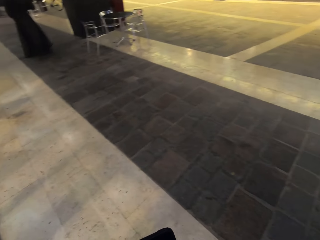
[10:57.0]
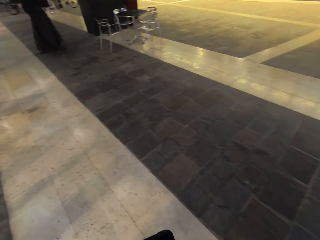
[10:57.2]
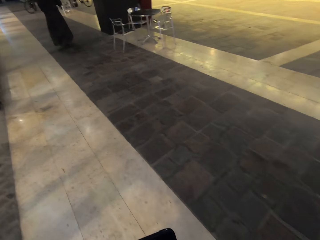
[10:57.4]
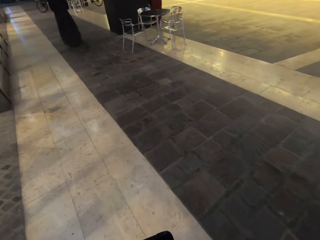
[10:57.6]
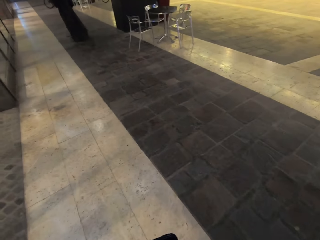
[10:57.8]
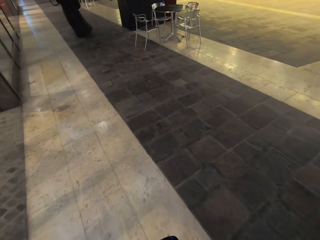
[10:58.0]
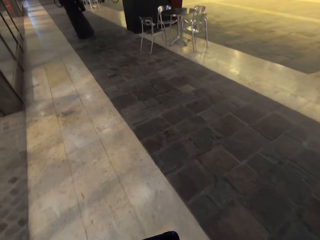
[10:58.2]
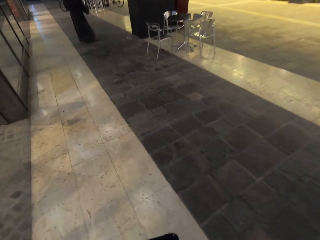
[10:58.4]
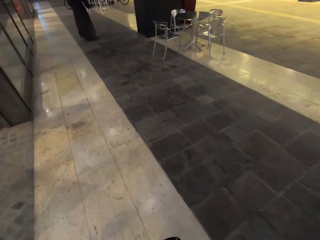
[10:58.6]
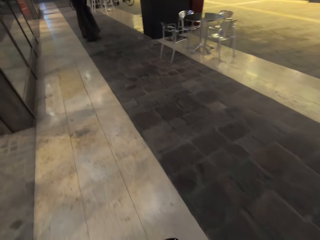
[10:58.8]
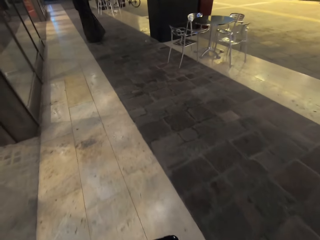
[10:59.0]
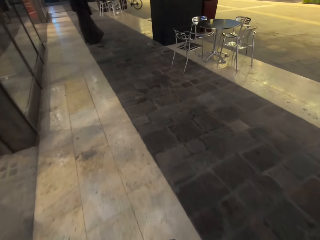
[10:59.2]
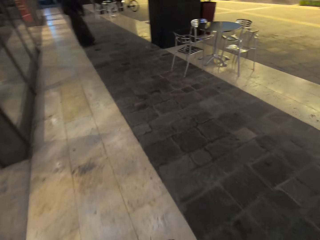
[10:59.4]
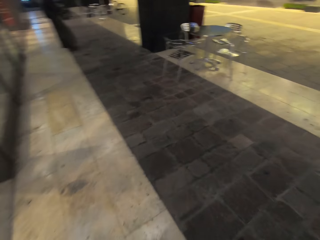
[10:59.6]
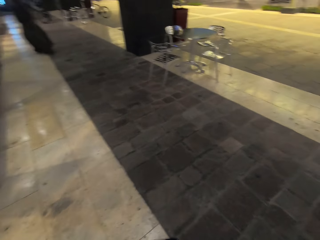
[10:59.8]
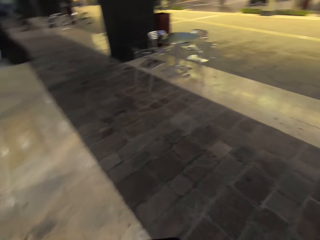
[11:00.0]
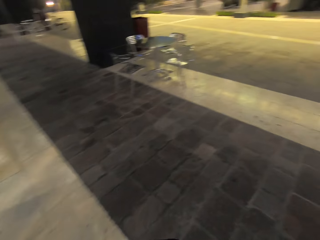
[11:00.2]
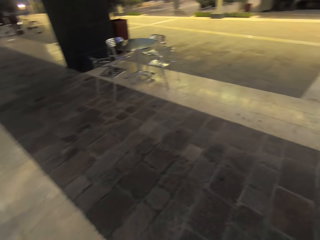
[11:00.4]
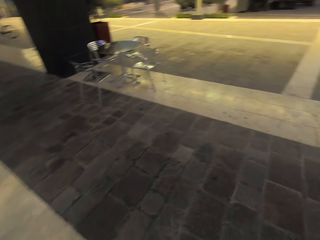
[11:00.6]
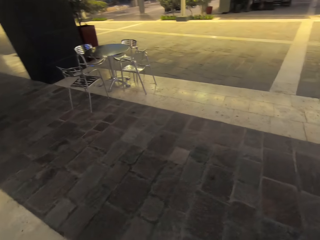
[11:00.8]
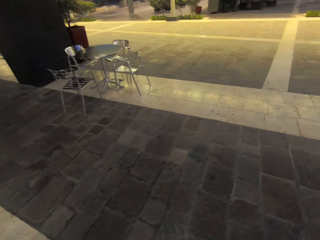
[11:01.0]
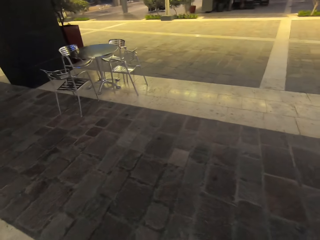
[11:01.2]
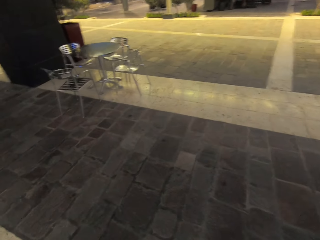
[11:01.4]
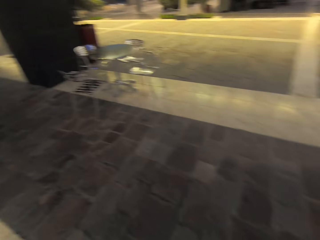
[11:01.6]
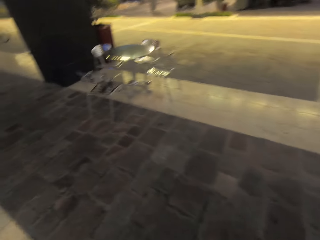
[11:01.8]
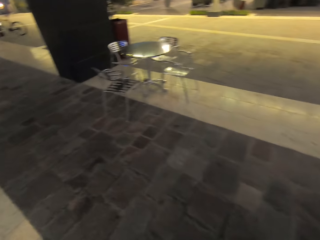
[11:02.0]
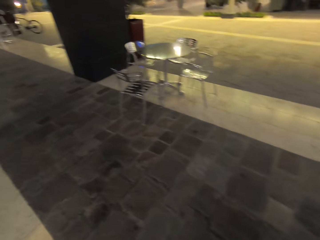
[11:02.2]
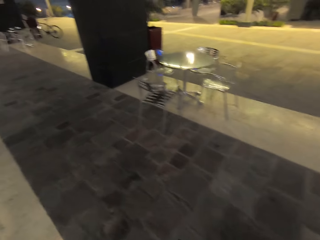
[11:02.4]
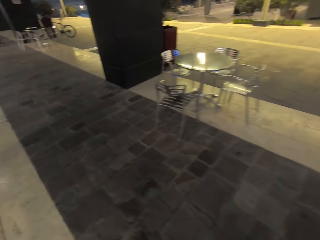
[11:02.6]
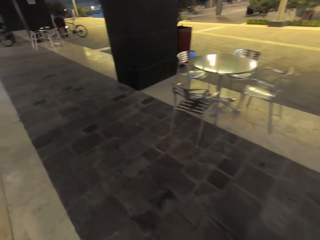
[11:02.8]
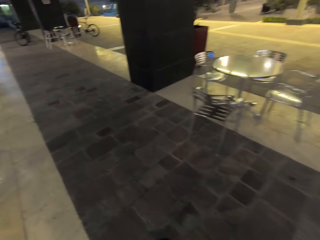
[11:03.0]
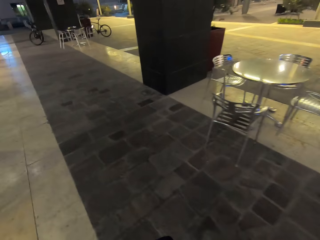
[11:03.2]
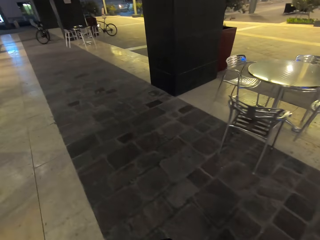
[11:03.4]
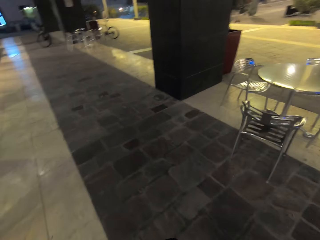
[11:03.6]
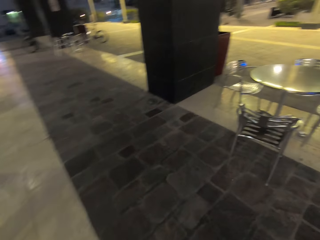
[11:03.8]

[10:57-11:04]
The camera wearer walks around the buildings on the pavement.

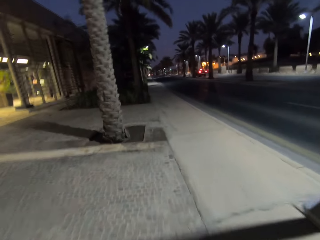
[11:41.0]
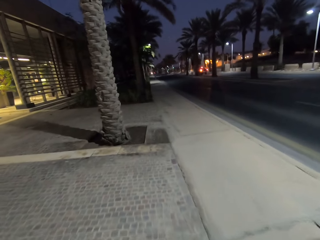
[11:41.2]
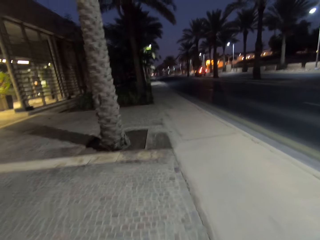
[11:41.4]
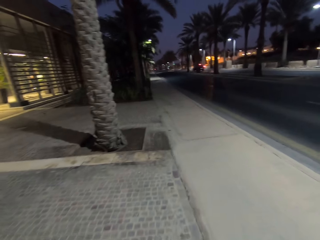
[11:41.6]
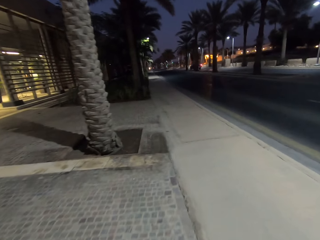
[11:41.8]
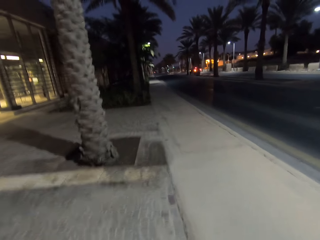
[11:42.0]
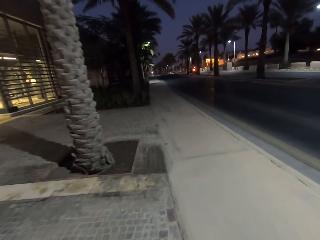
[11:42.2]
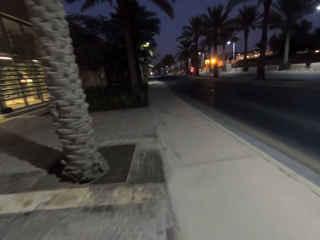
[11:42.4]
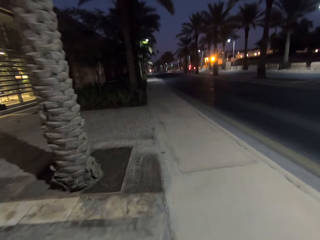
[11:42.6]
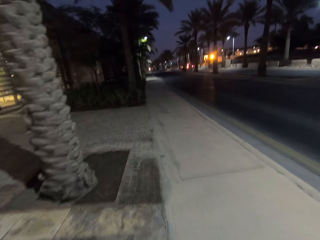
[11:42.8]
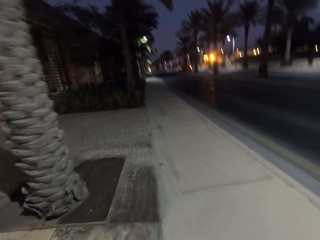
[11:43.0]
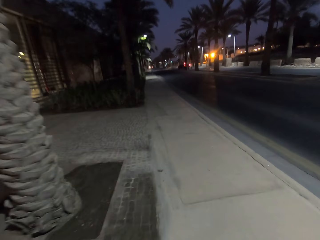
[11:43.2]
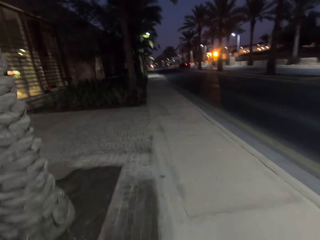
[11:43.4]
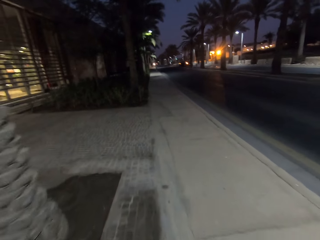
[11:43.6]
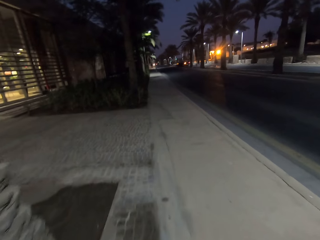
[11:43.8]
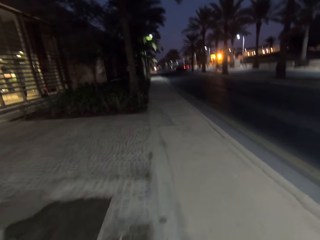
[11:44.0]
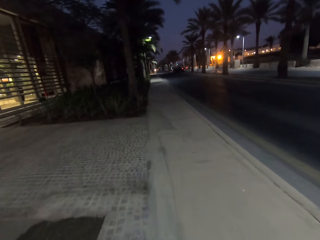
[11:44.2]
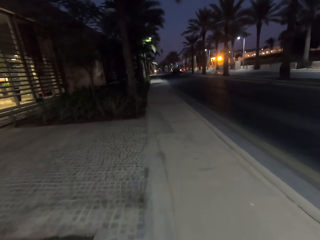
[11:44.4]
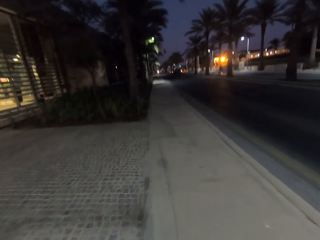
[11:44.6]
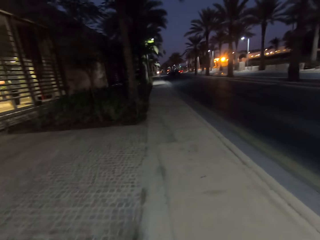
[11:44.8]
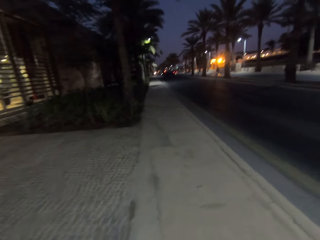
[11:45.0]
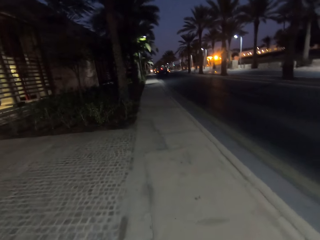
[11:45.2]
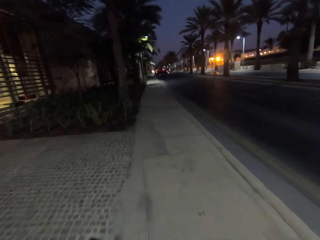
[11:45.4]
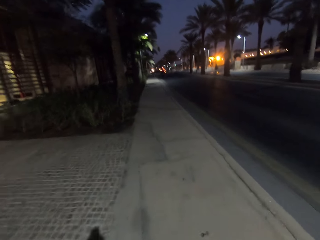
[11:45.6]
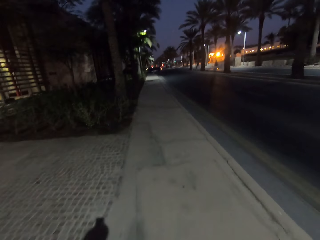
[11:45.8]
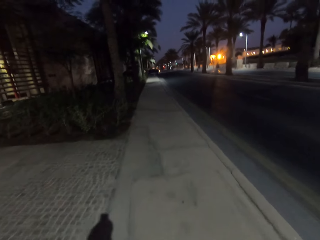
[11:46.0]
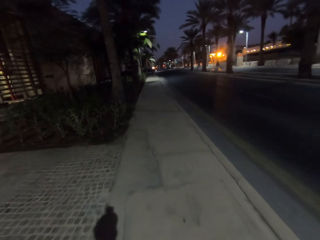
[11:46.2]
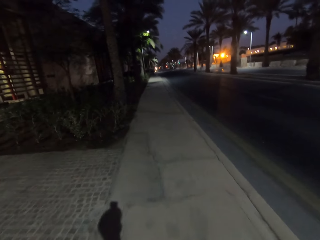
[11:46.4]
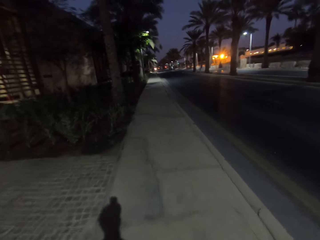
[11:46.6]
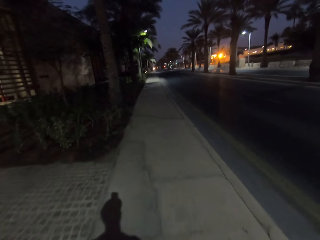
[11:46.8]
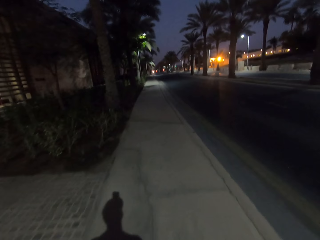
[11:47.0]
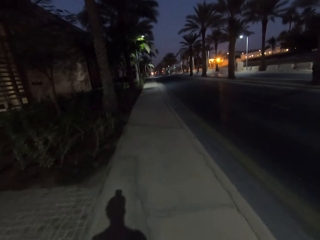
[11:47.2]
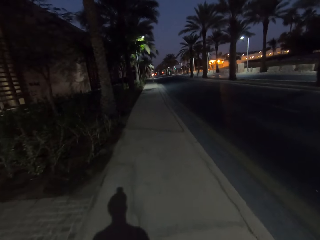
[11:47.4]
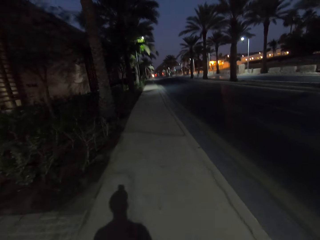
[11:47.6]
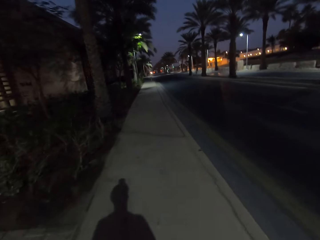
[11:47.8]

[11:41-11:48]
The camera wearer walks on the sidewalk.

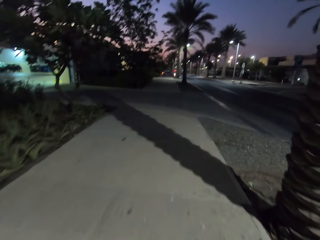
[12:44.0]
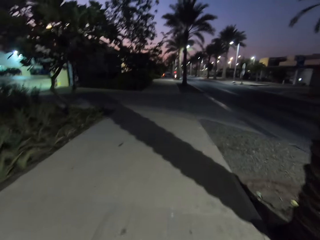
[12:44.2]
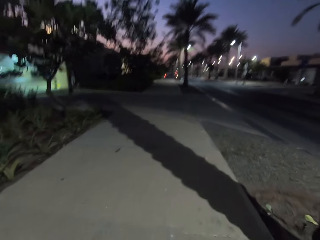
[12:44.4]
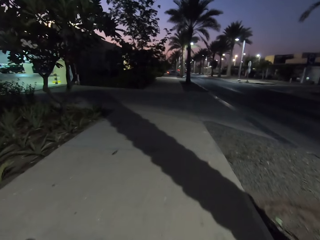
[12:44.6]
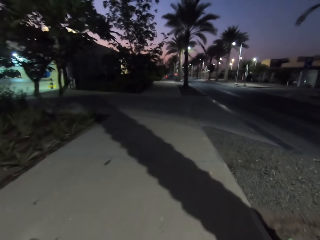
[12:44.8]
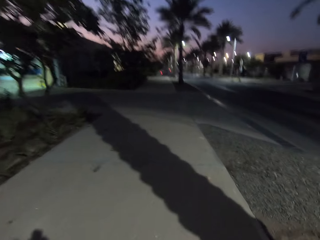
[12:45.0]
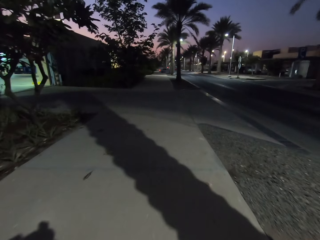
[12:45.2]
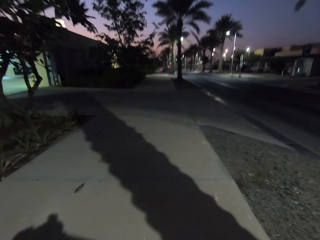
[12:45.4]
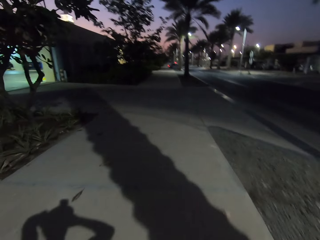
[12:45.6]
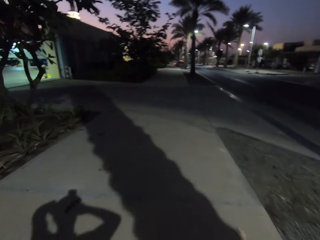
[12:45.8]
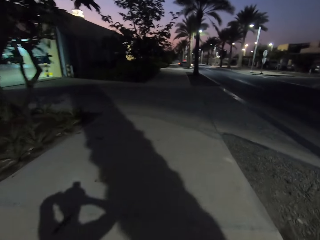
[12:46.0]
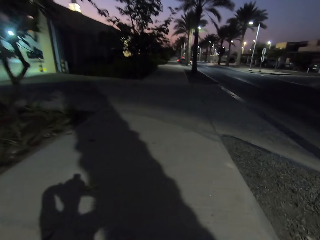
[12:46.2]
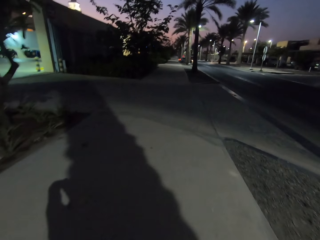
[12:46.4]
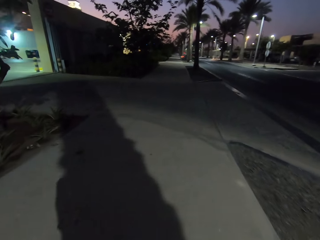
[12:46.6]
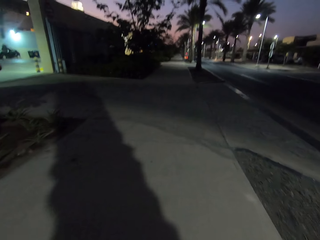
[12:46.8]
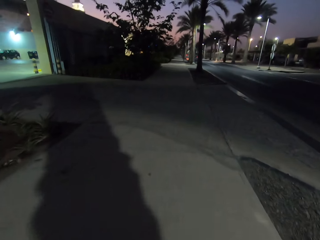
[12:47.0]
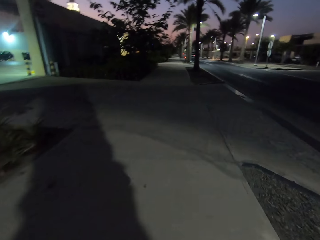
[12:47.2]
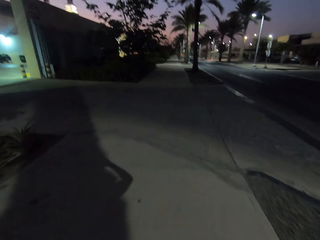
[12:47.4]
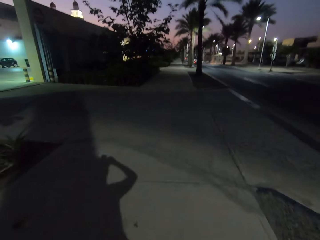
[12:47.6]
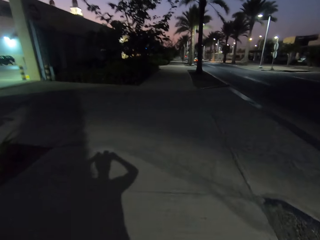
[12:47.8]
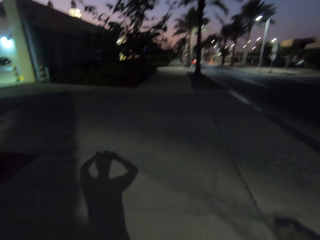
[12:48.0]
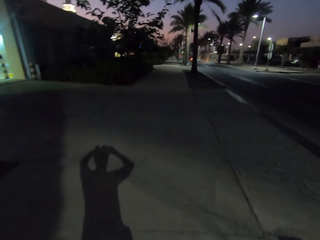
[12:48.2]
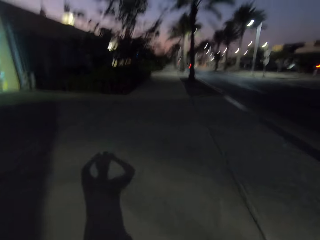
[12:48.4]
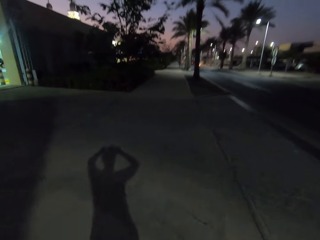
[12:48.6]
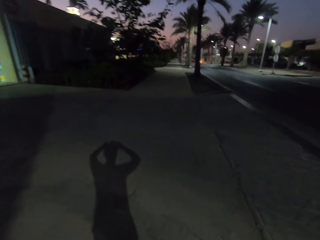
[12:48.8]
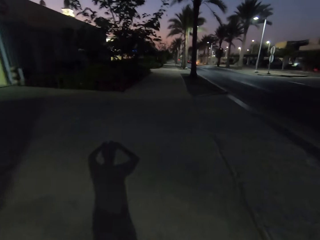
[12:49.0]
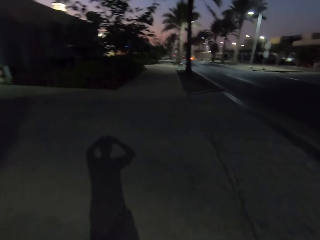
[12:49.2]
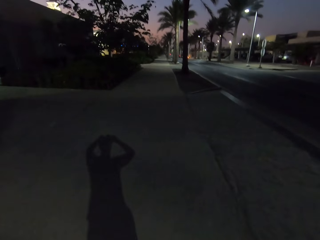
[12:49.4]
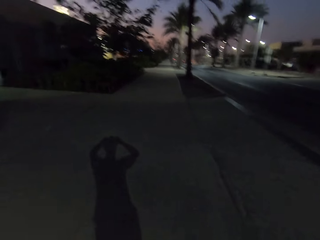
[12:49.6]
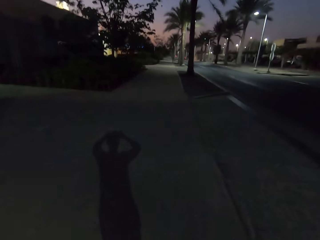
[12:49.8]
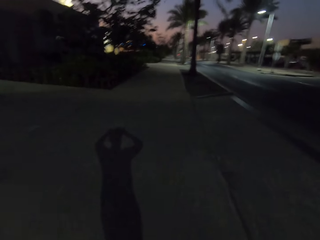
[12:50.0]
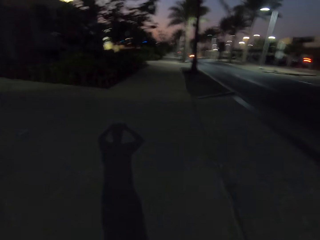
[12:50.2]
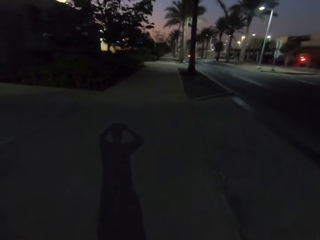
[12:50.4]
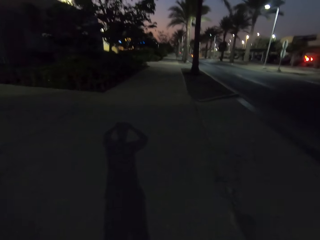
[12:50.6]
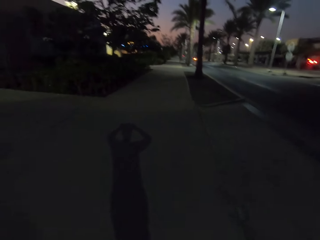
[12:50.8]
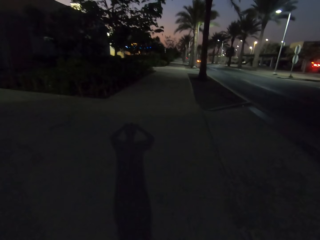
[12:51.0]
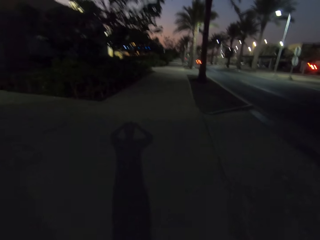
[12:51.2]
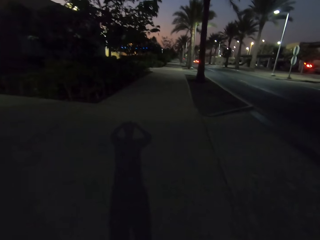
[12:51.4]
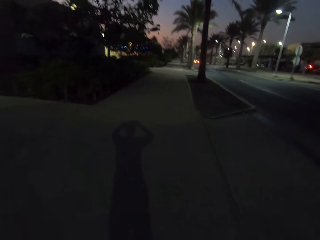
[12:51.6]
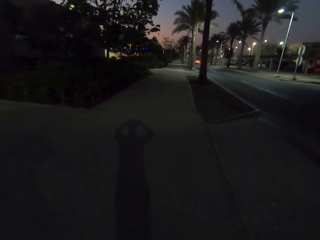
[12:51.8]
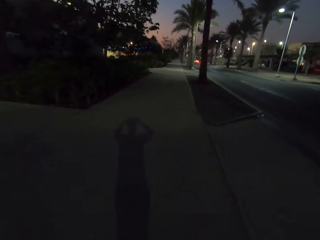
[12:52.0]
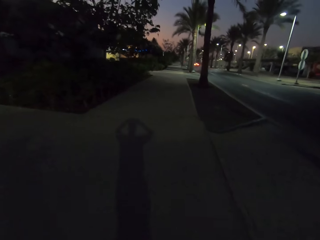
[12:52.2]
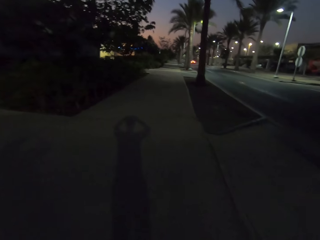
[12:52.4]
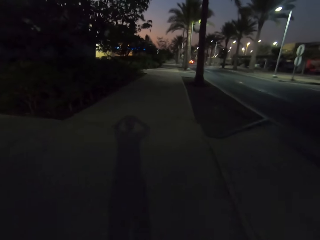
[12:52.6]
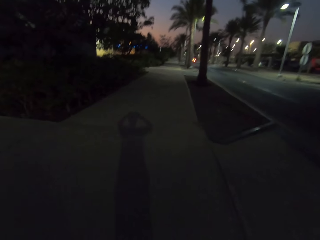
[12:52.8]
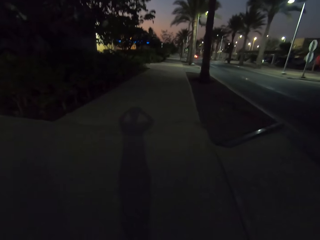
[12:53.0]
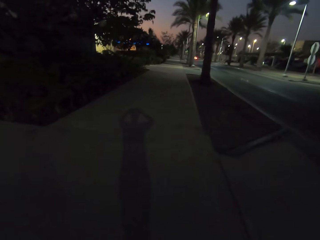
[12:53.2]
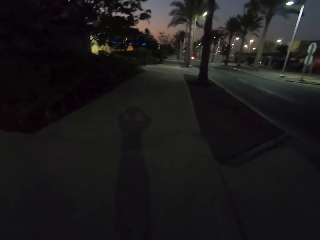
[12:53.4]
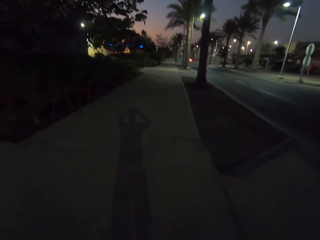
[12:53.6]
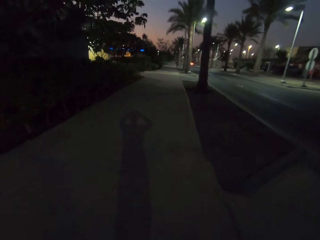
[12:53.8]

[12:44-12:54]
The camera wearer holds the camera. They walk on the sidewalk. They hold the camera.
